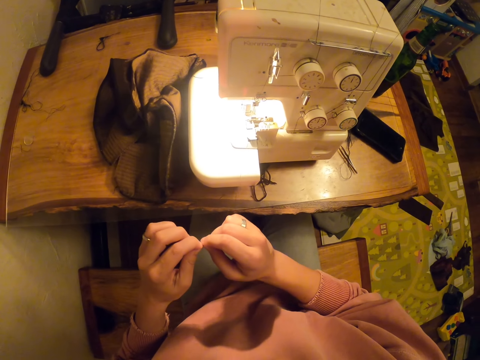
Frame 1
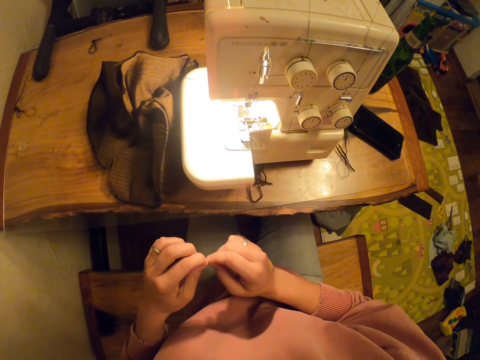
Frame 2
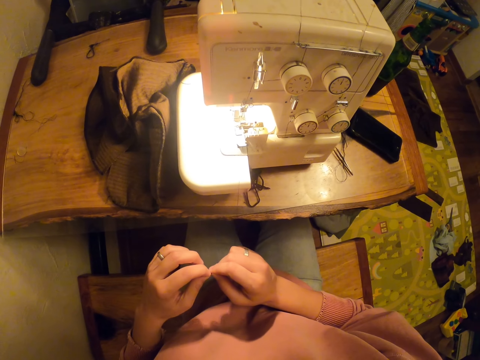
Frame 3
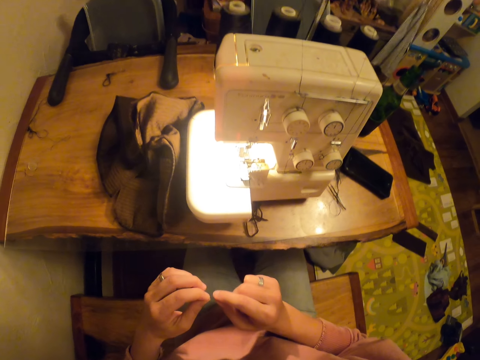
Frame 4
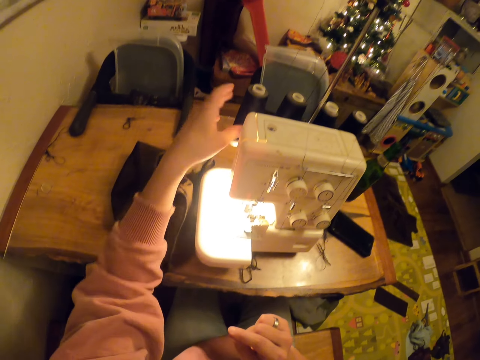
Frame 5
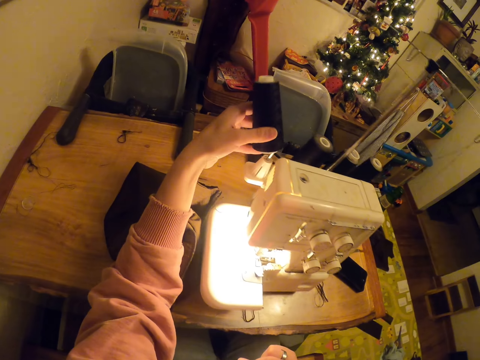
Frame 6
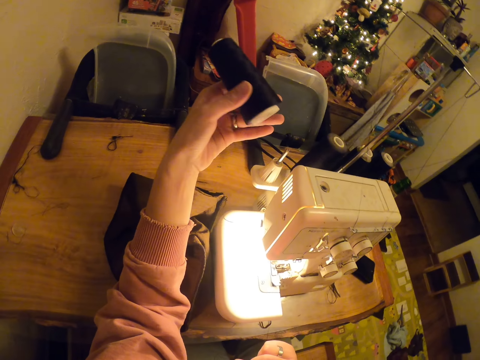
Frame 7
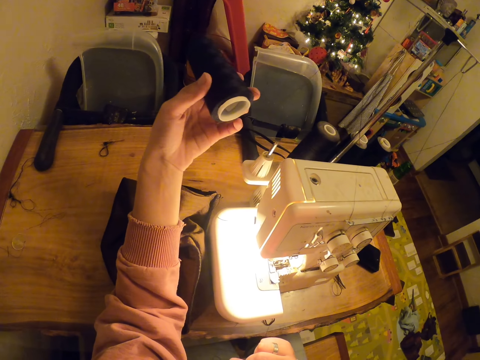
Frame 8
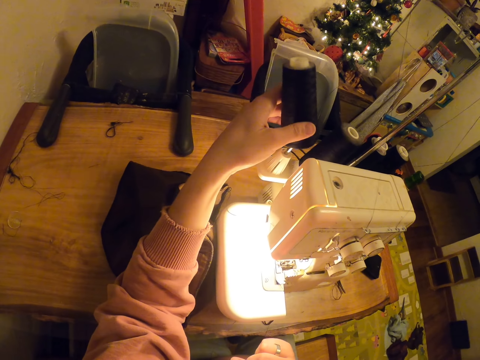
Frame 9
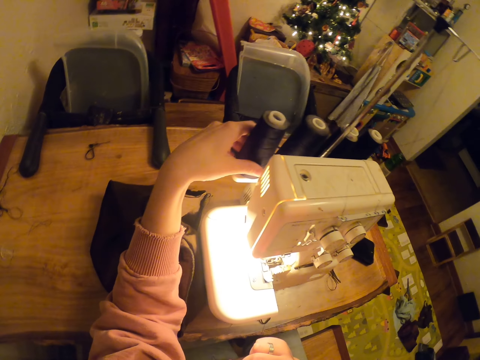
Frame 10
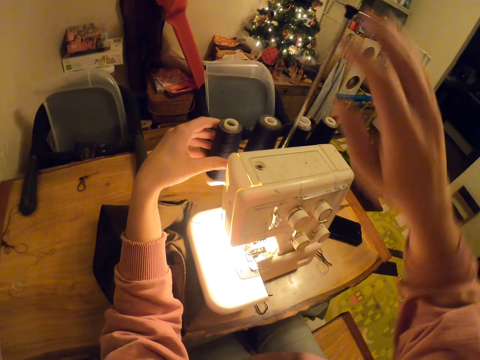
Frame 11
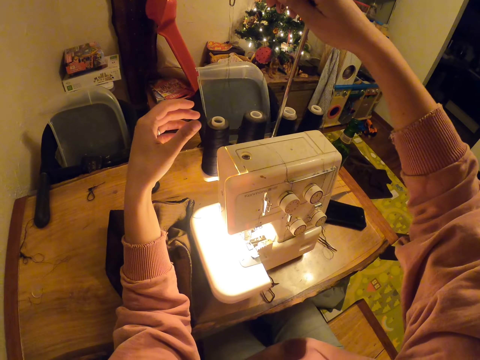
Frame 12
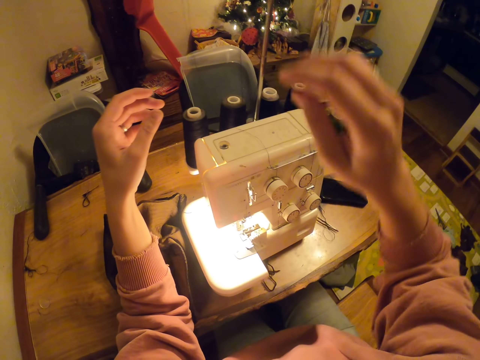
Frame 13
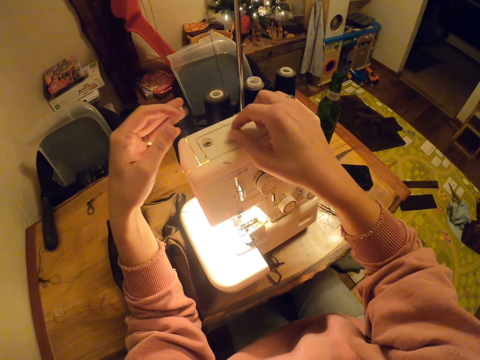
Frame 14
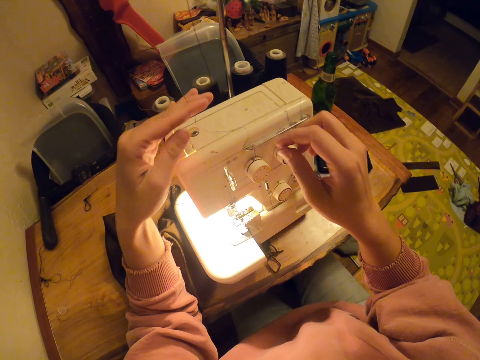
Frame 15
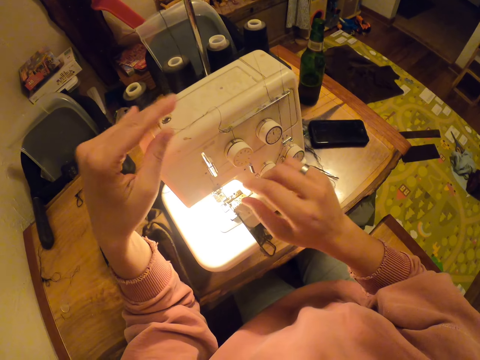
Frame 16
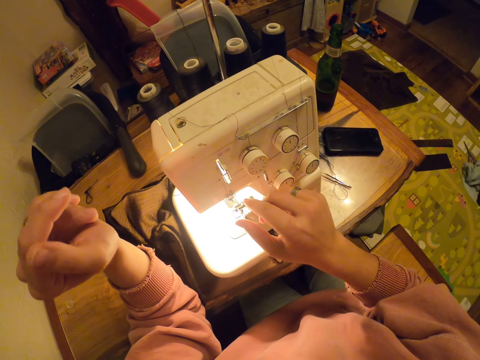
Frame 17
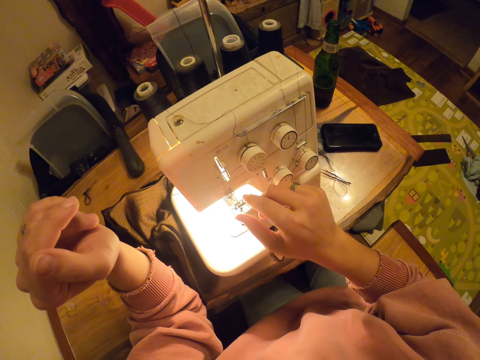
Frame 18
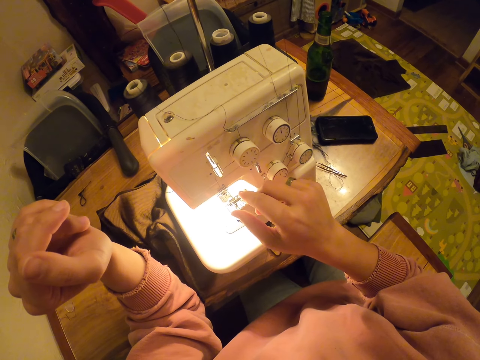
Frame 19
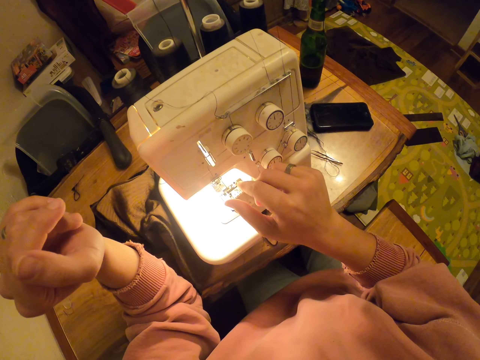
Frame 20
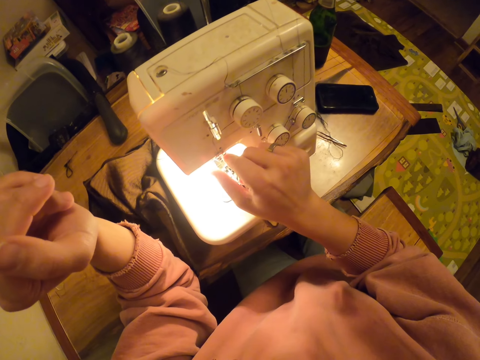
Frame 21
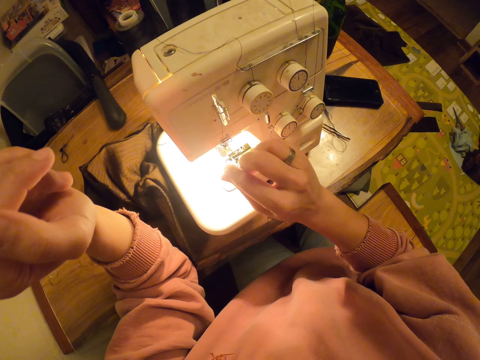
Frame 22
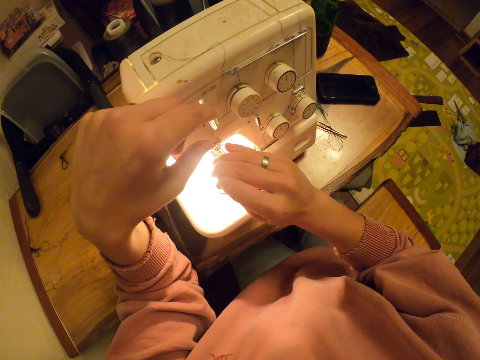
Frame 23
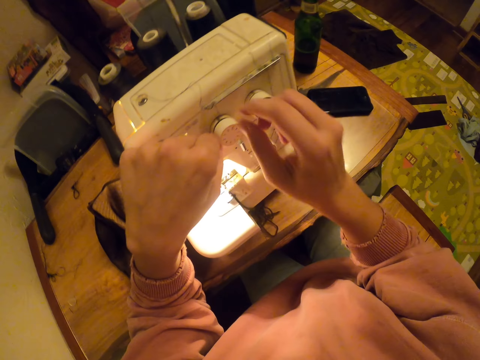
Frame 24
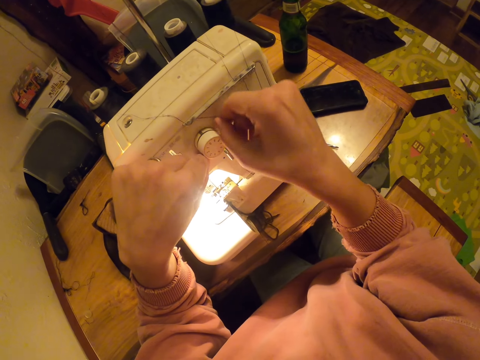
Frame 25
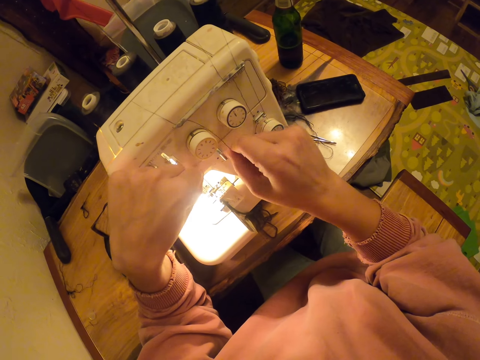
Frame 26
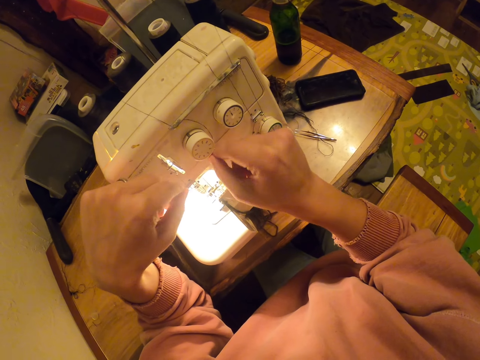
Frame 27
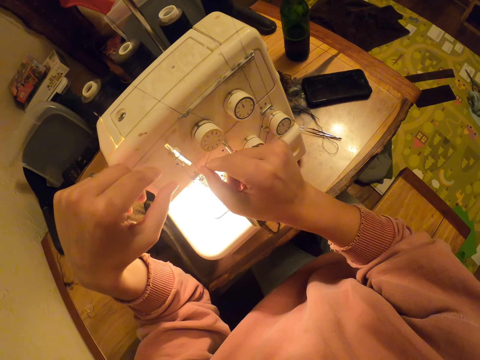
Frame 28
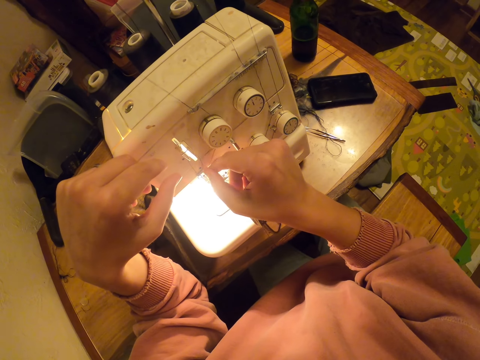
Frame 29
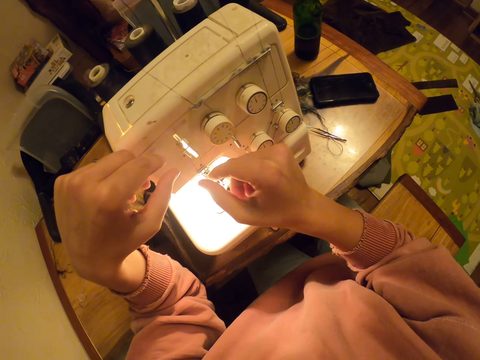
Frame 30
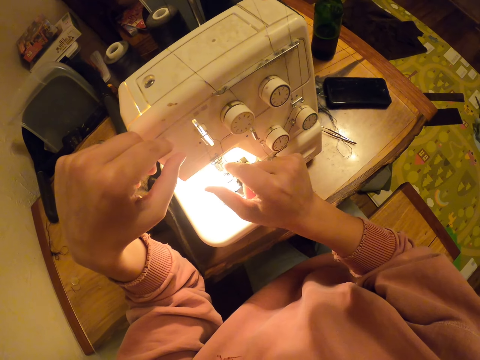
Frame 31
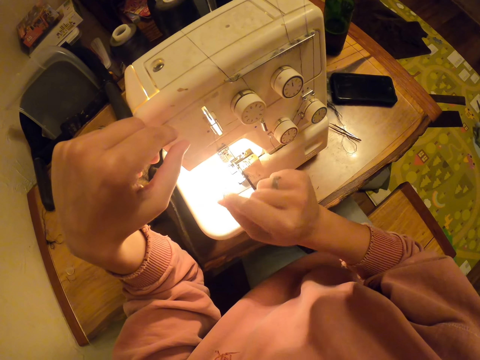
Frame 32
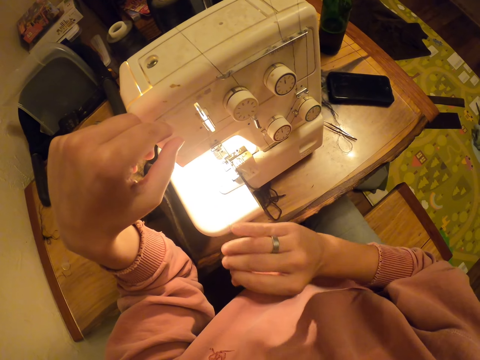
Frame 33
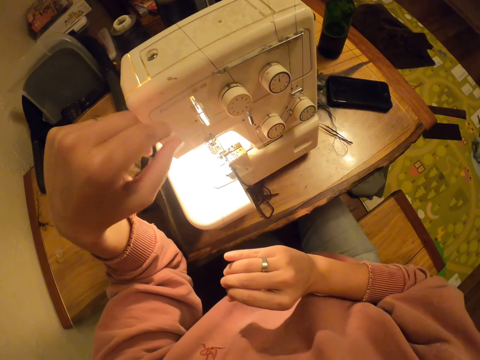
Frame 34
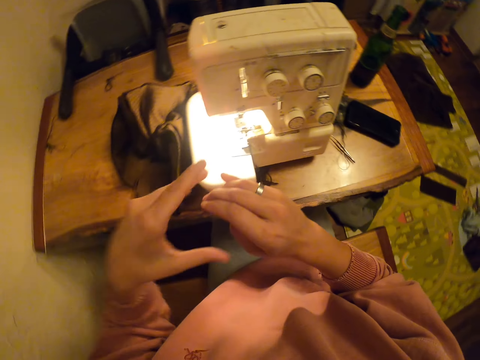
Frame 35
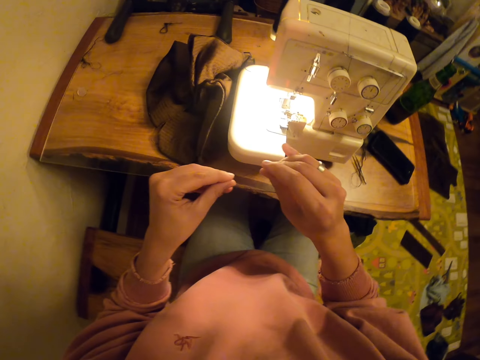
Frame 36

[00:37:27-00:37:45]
The camera wearer puts the thread on the sewing. They lift up the thread on the machine. They touch the thread. They put the thread back on the machine. They raise a hand up. They touch the thread. They pull the thread on the machine.

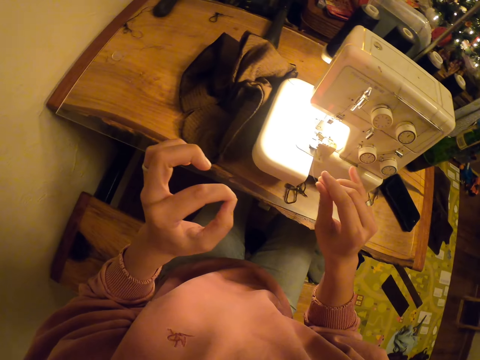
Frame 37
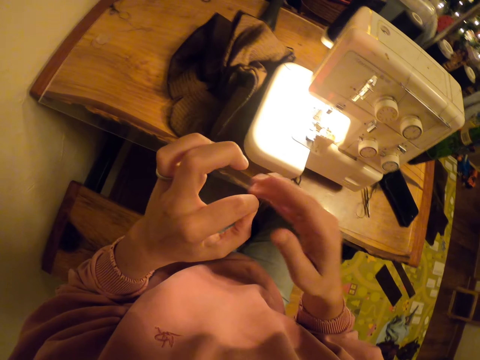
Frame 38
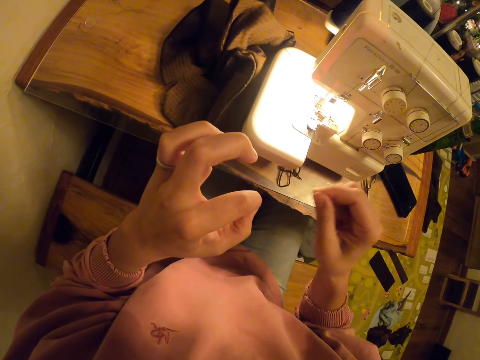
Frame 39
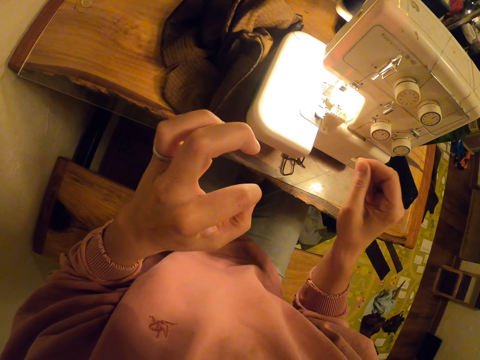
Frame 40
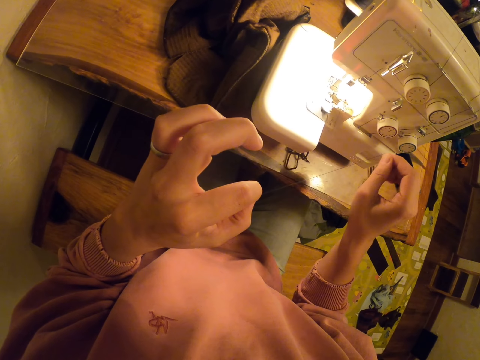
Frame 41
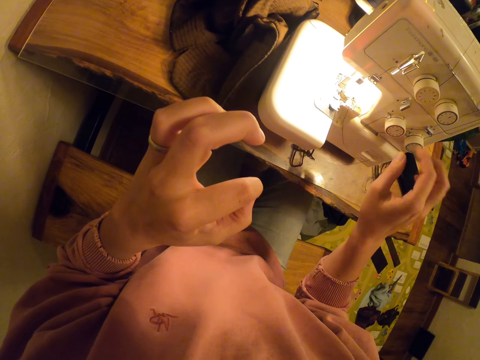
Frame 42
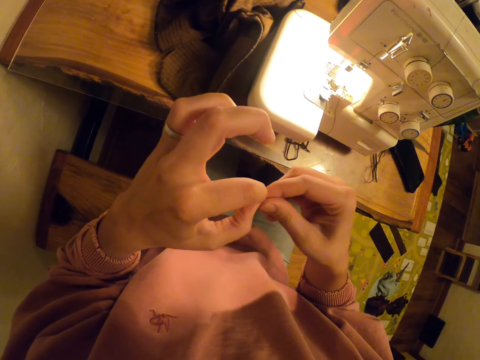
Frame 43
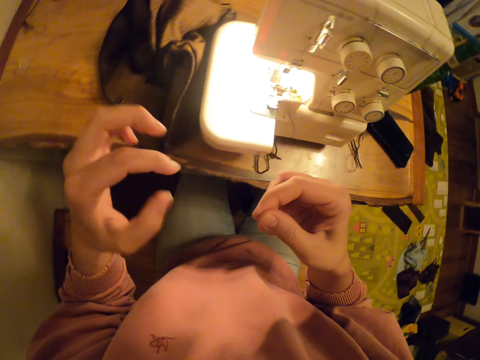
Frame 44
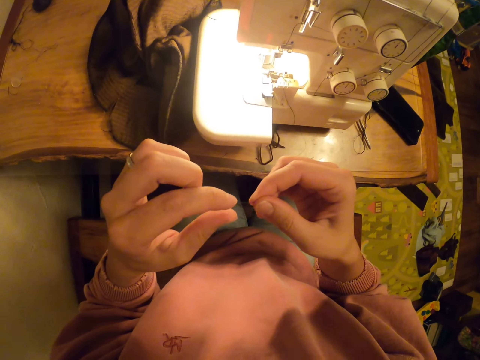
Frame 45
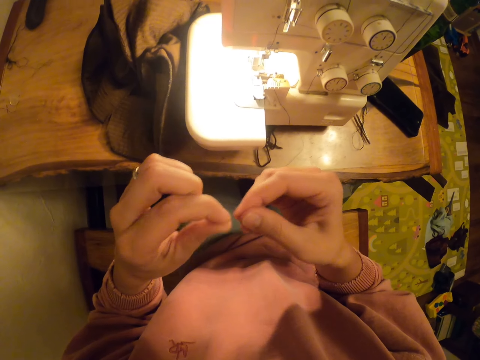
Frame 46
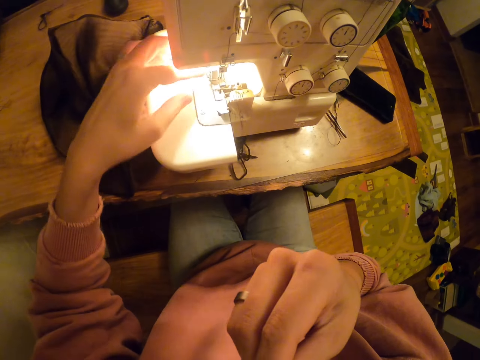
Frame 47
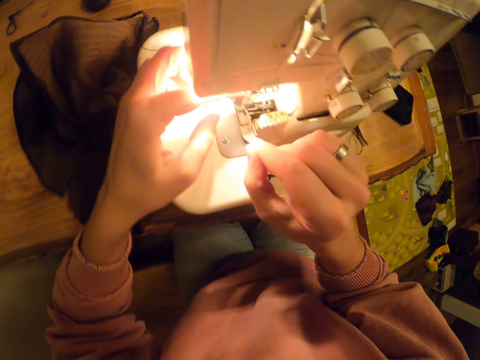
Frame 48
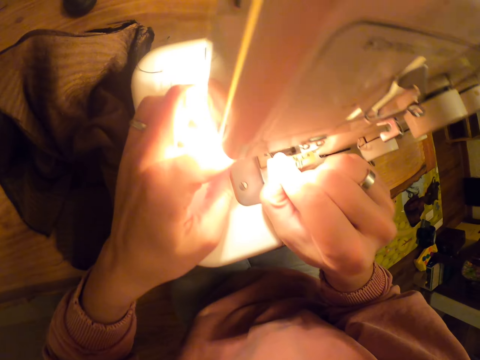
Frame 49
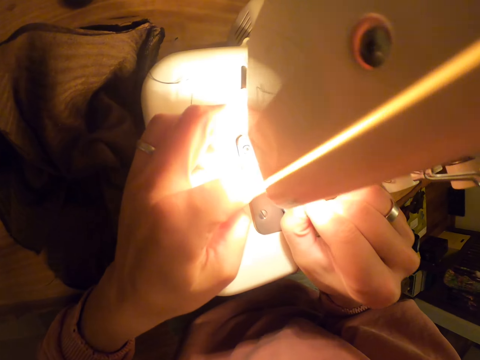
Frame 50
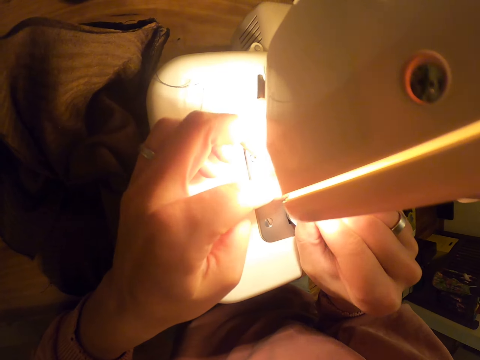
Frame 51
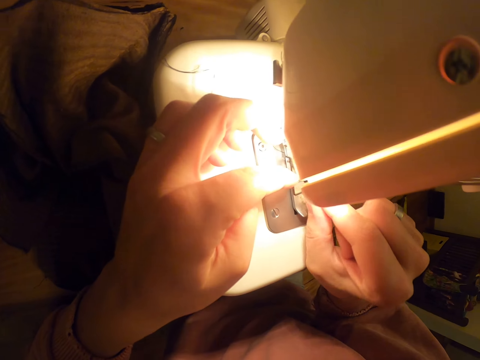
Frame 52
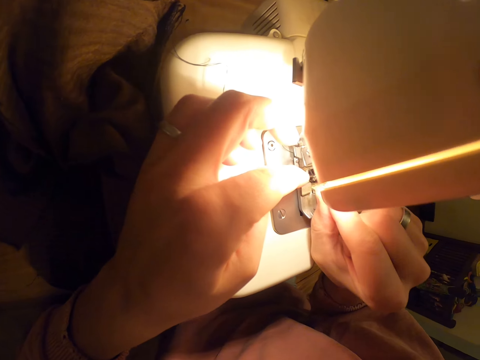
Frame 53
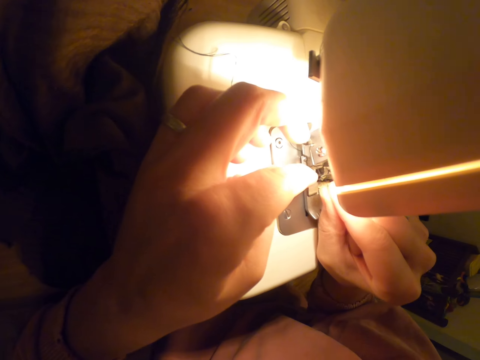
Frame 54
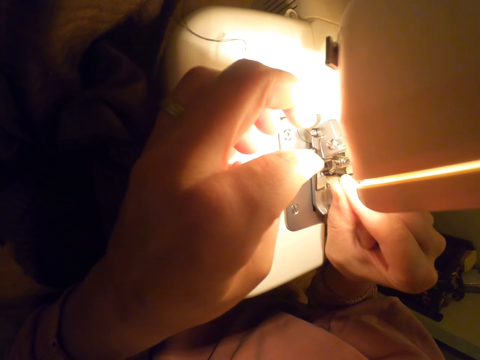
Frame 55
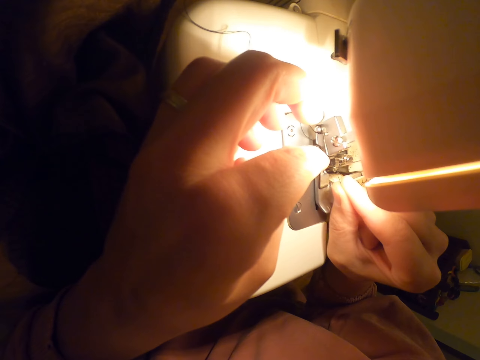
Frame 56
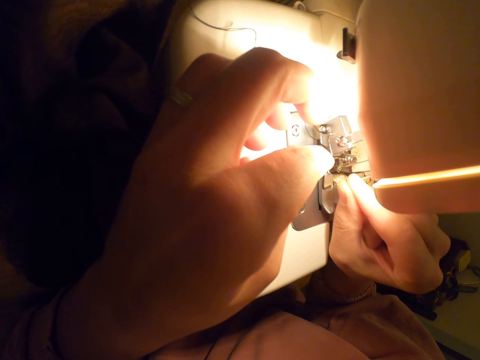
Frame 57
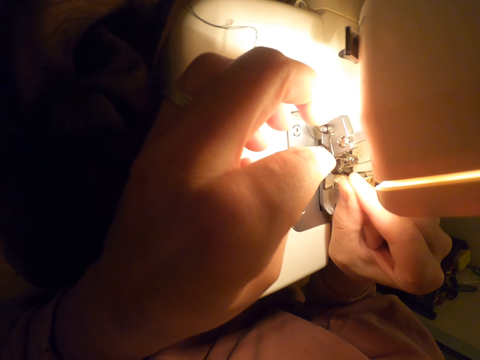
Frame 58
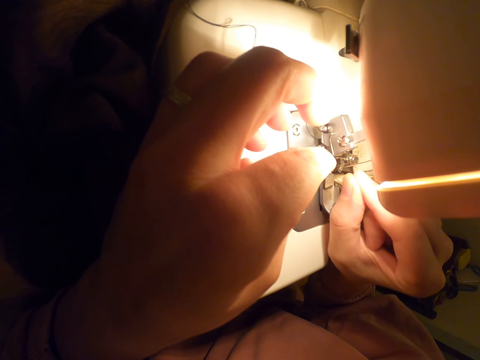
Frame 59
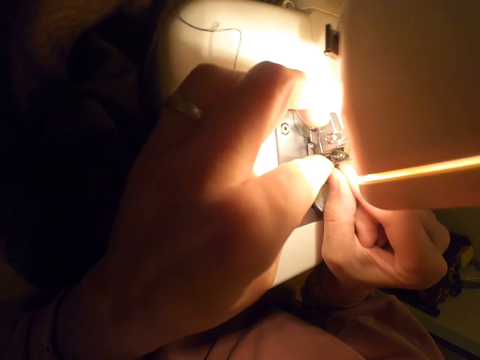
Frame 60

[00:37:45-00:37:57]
The camera wearer fixes the thread on the needle of the machine. They touch the sewing.
